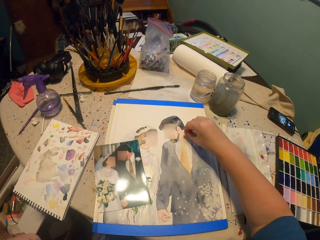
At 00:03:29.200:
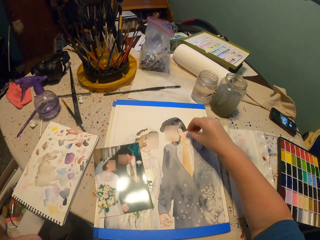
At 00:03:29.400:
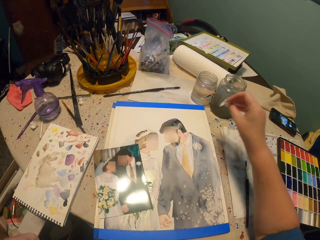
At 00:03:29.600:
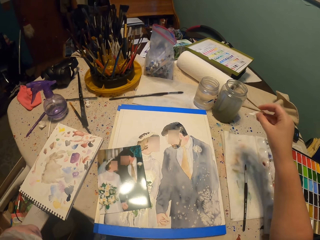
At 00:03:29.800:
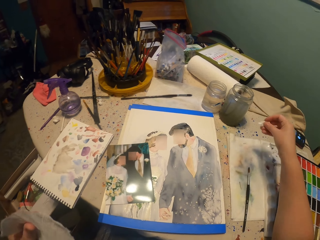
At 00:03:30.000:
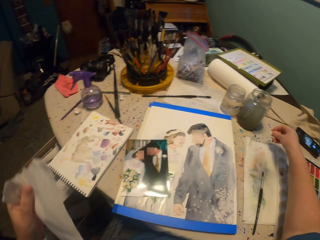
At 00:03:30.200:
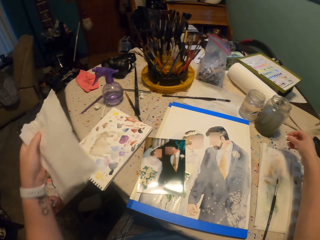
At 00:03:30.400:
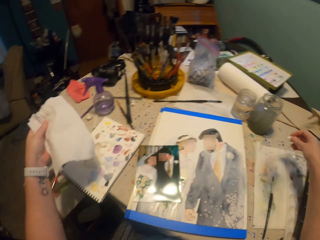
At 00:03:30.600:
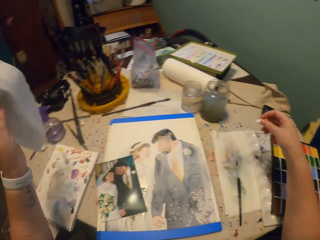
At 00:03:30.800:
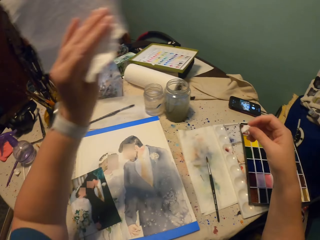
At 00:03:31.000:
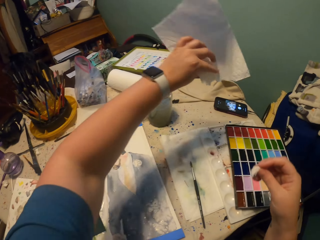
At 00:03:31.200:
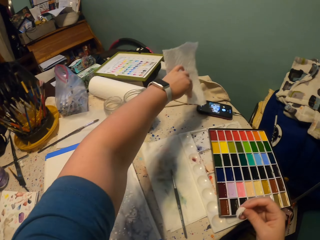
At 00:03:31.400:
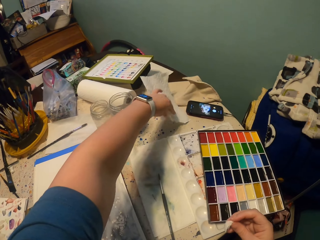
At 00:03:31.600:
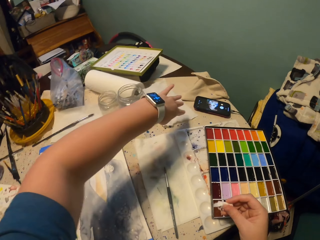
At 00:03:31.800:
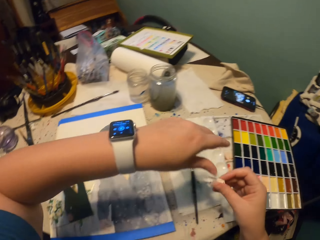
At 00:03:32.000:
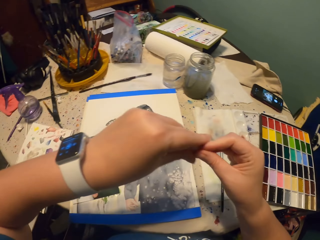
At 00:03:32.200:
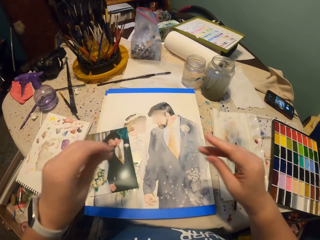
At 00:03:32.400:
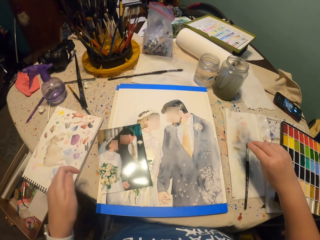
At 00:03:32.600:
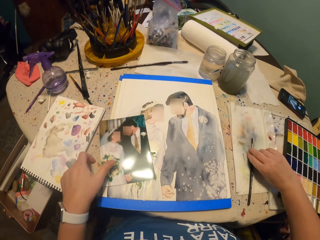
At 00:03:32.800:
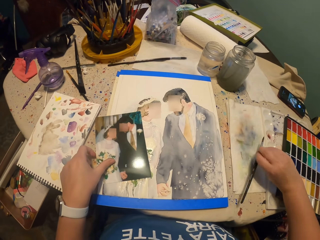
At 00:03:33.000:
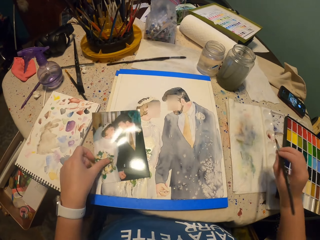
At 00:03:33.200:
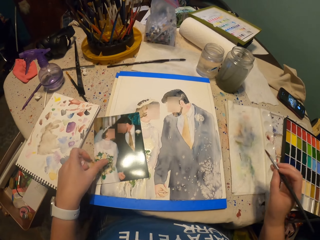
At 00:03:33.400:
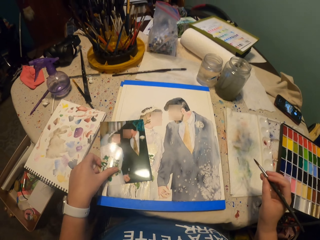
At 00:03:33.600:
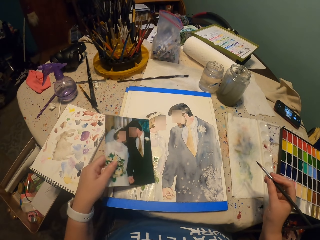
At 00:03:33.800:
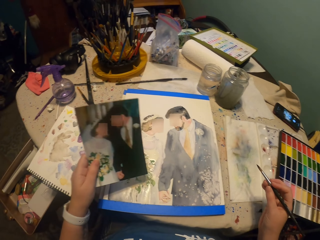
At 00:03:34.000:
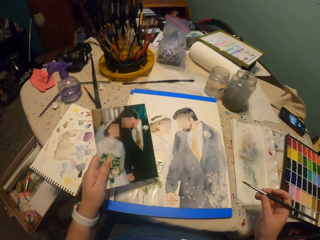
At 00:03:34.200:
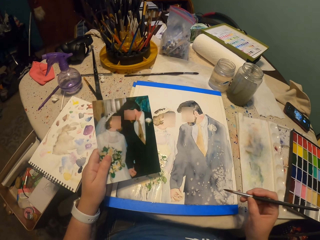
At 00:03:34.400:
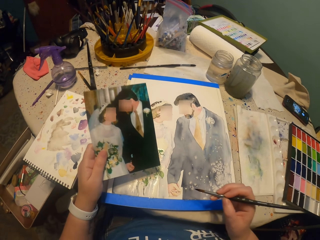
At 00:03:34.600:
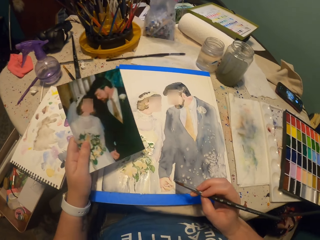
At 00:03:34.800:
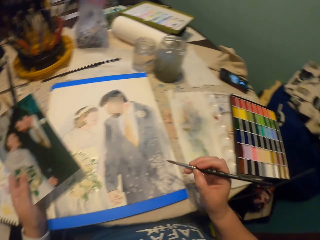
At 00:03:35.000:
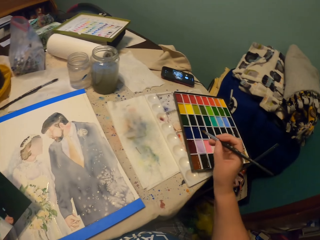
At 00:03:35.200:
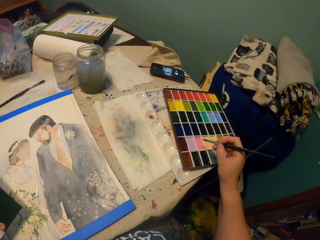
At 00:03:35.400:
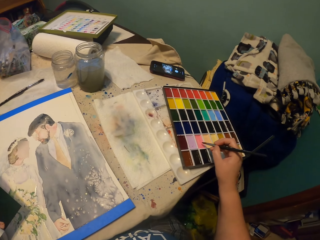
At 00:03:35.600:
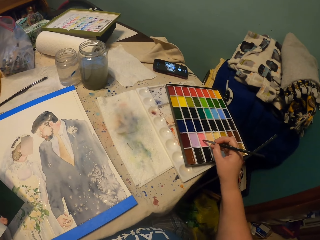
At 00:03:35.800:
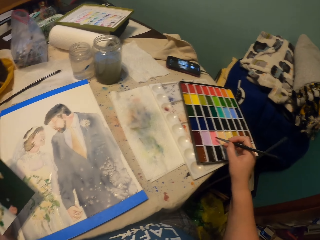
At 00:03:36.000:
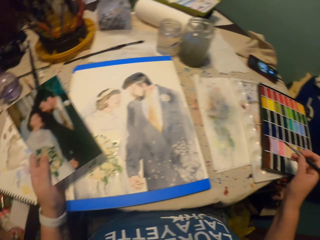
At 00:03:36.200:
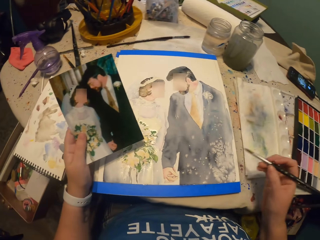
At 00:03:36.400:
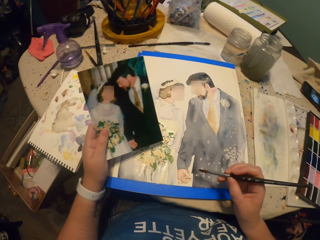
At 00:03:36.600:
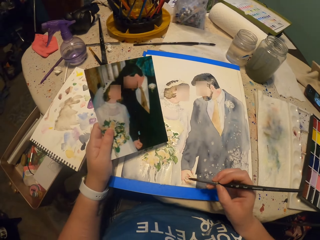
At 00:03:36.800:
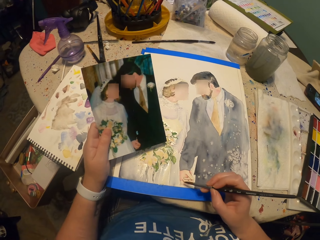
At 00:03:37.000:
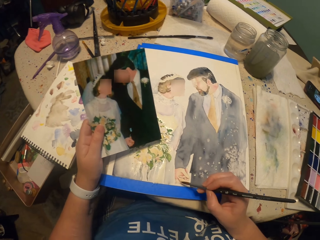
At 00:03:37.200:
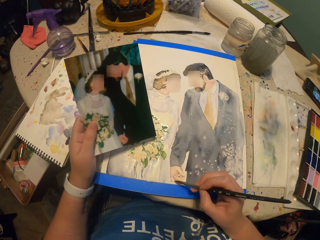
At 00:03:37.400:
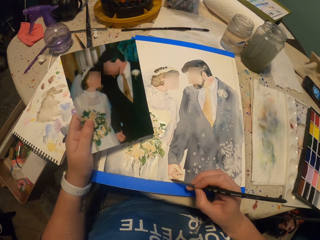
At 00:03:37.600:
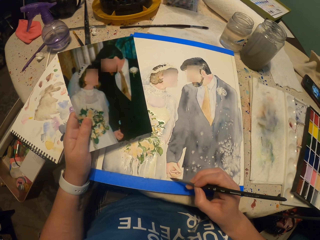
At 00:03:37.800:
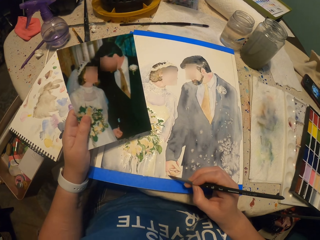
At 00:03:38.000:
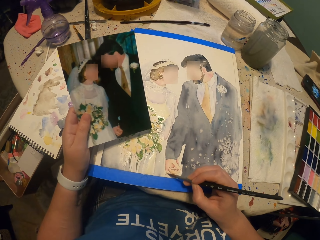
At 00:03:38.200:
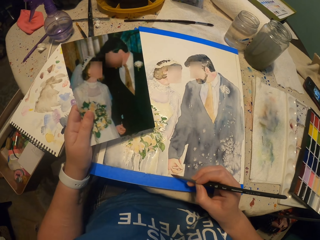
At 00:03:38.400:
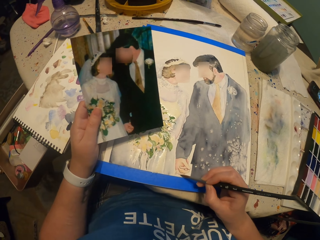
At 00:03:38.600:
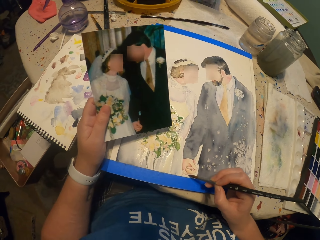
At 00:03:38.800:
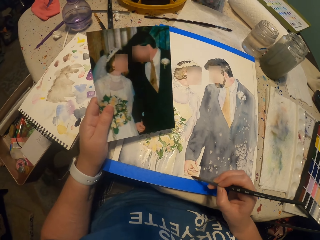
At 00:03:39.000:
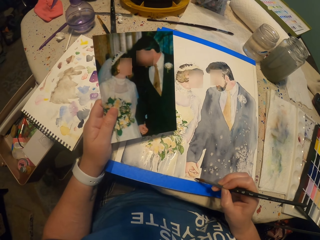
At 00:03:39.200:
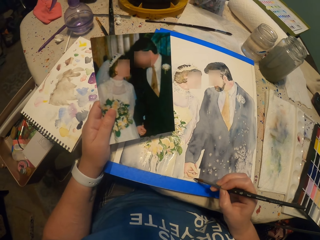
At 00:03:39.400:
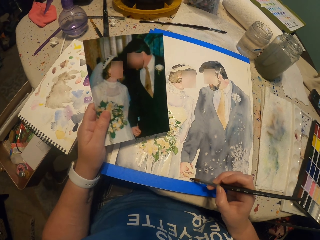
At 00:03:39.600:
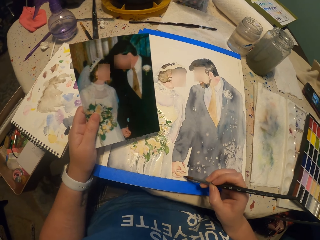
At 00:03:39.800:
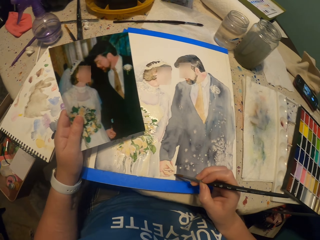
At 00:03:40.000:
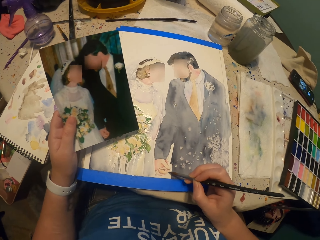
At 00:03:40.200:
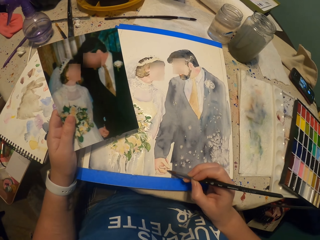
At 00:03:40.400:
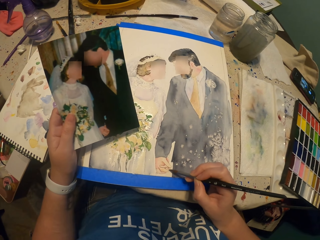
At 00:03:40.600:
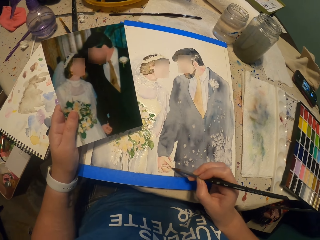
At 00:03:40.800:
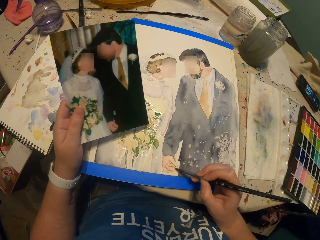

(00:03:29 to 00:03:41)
The camera wearer rubs the paint on the picture. They put a piece of paper down on the table. They pick the paint brush from the table. They pick the picture from the table. They pick the color from the water paint. They paint the picture.

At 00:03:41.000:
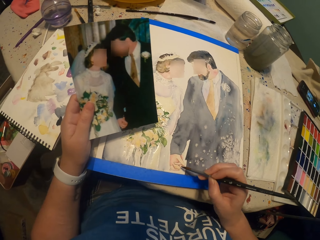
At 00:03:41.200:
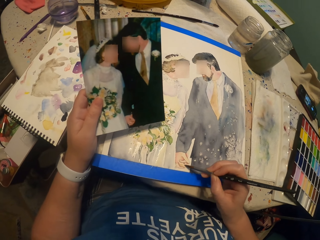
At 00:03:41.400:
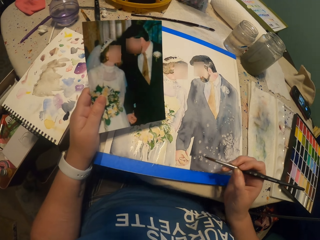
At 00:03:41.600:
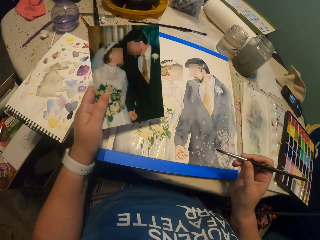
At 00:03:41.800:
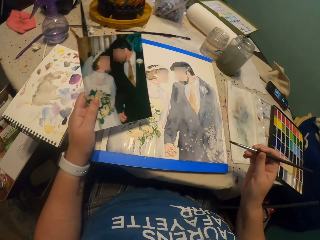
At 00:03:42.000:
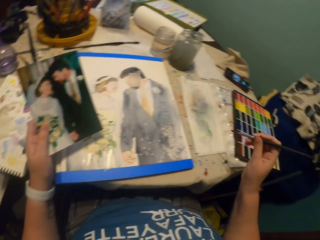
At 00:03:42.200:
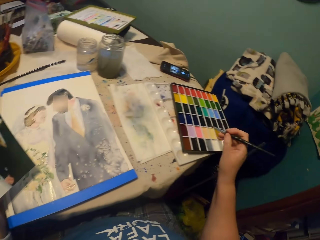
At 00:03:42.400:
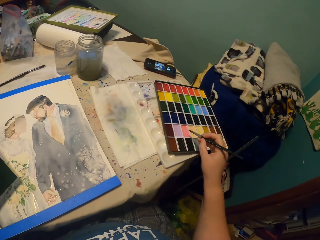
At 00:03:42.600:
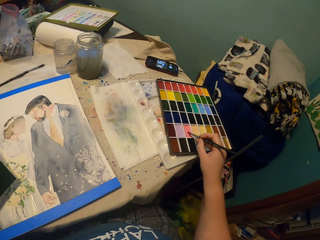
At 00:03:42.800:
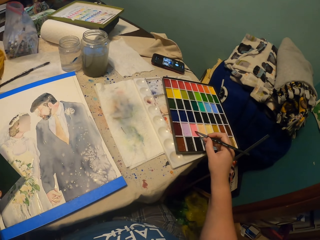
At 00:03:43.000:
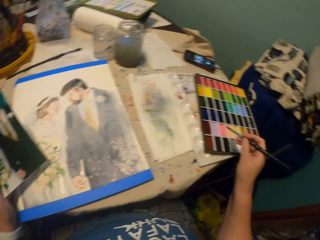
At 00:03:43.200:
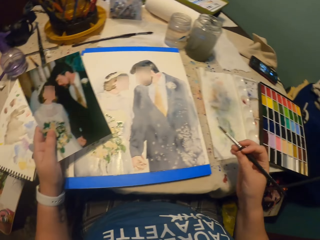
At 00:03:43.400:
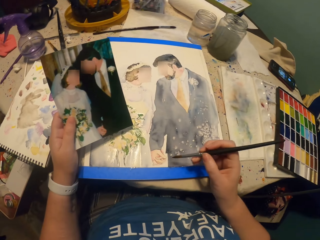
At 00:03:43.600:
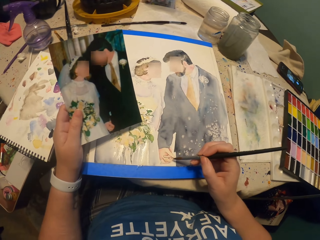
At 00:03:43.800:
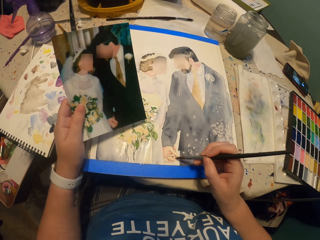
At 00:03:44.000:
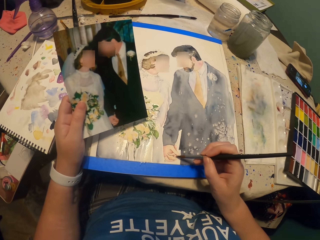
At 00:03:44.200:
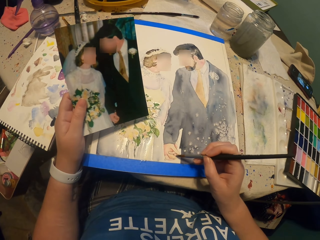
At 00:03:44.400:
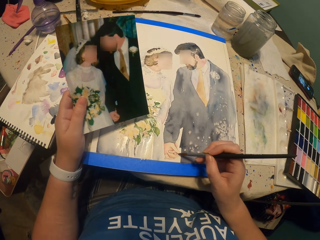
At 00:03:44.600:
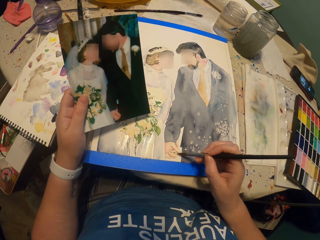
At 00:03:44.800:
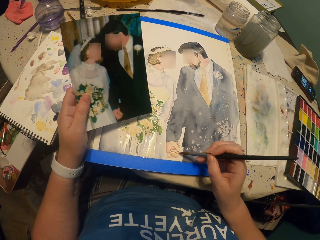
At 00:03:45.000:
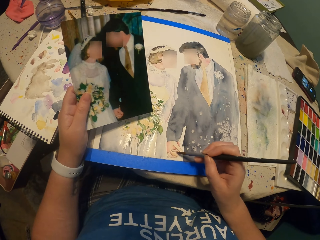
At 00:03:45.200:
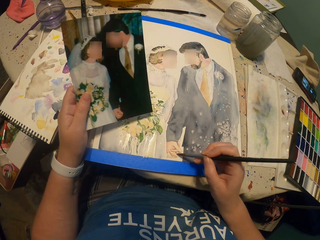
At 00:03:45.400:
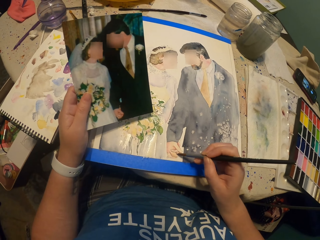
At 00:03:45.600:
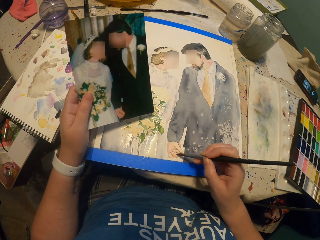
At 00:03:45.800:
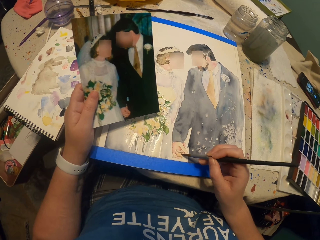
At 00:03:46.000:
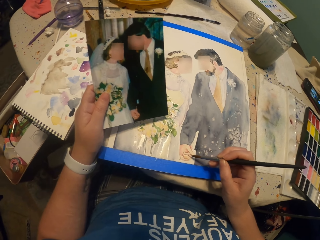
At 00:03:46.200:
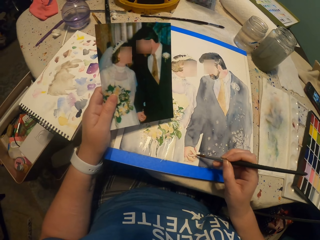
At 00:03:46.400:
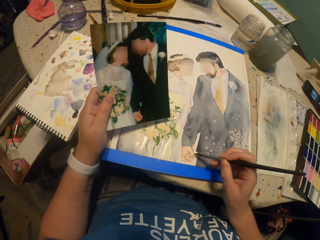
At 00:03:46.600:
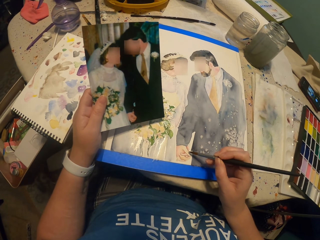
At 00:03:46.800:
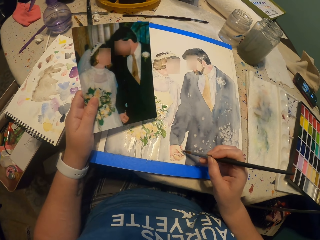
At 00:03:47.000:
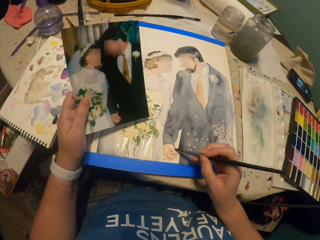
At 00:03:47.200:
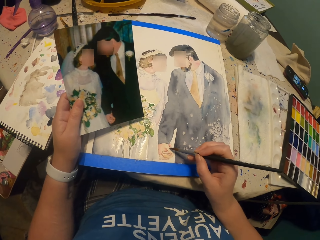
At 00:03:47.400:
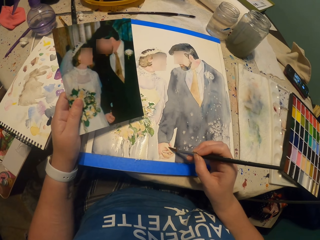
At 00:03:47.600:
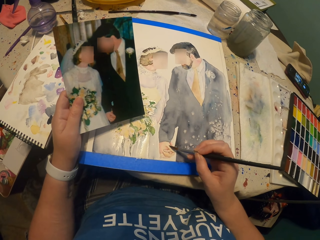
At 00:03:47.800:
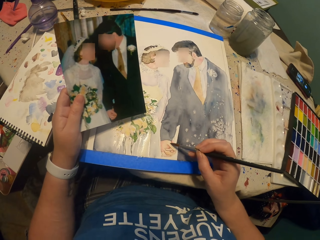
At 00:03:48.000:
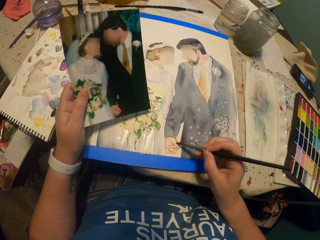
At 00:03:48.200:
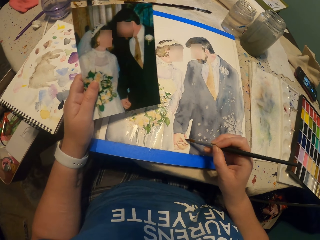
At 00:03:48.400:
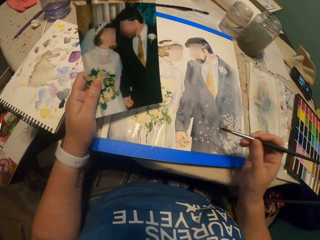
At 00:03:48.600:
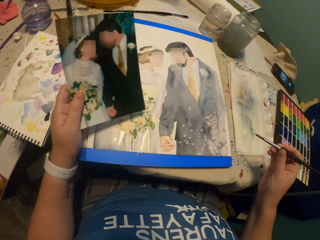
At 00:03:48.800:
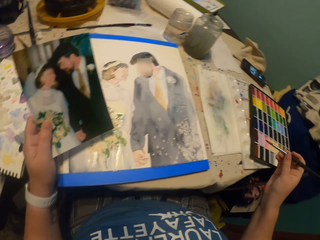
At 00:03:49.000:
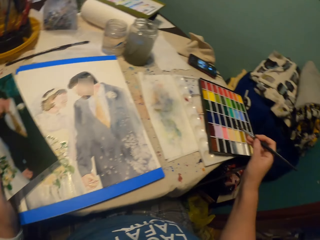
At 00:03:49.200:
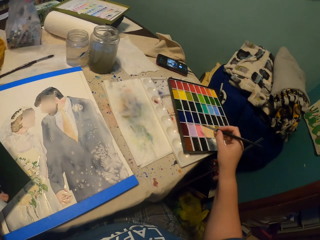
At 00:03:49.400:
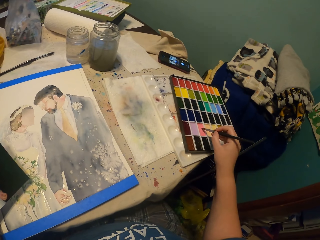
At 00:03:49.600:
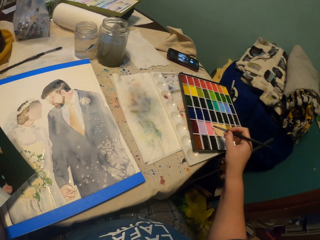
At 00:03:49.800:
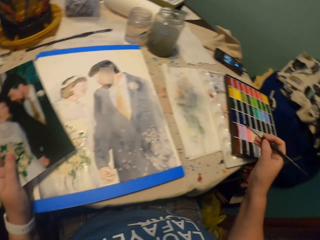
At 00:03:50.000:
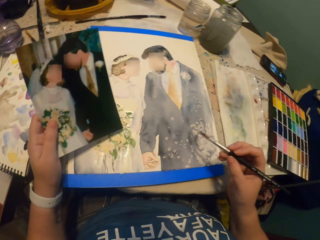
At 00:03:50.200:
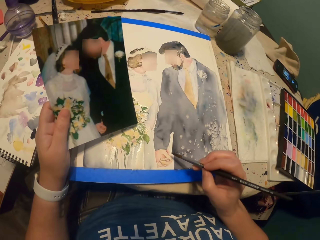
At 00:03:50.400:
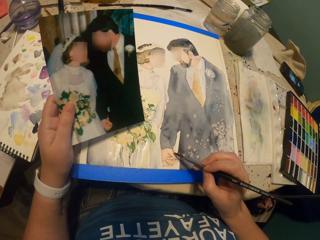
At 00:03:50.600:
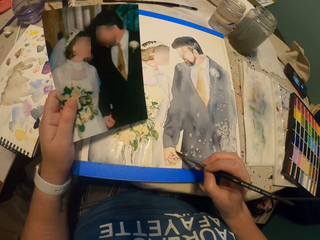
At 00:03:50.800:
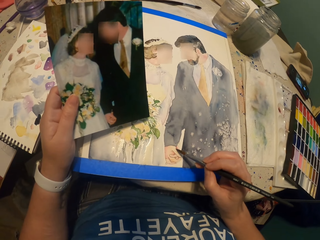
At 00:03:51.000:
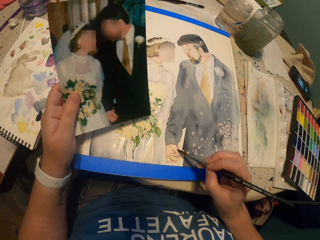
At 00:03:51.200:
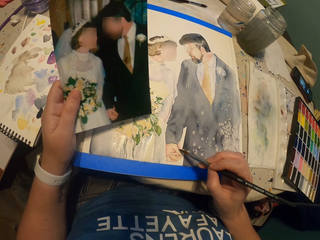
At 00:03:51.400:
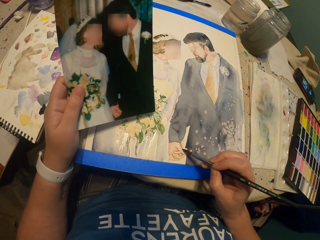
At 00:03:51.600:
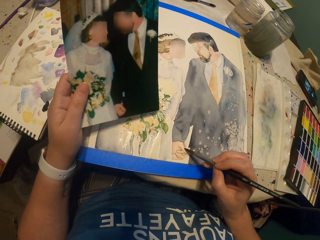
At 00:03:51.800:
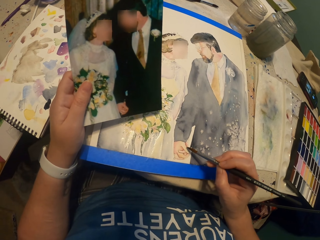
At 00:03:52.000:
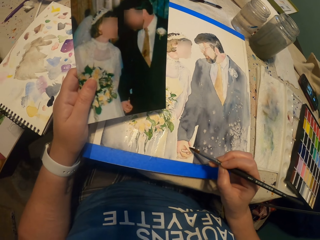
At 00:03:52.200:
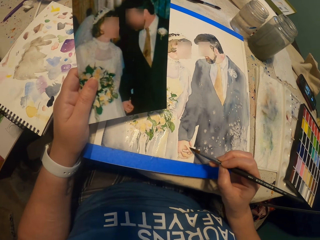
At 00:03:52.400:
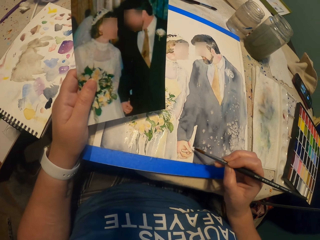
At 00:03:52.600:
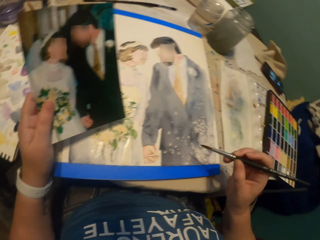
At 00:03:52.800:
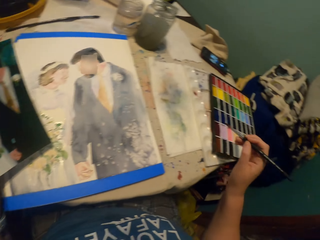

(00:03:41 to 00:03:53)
The camera wearer picks the color from the water paint. They paint the picture. They pick the color from the water paint. They paint the picture.
